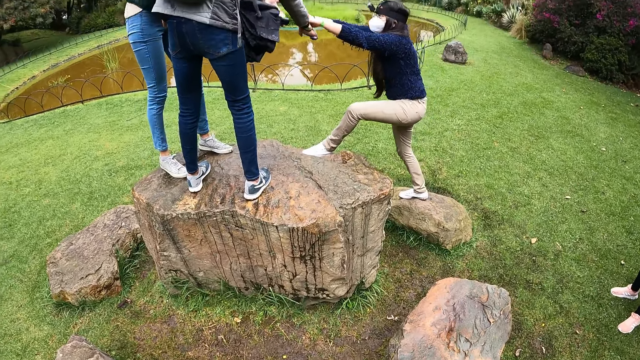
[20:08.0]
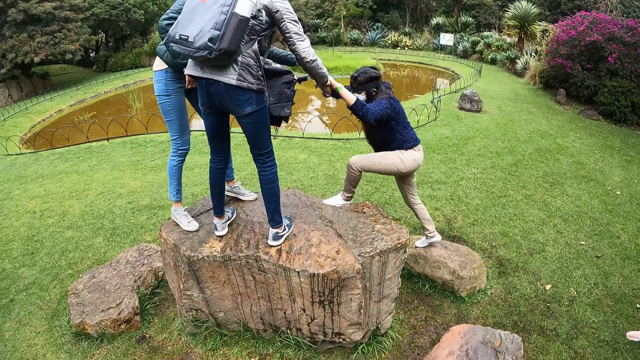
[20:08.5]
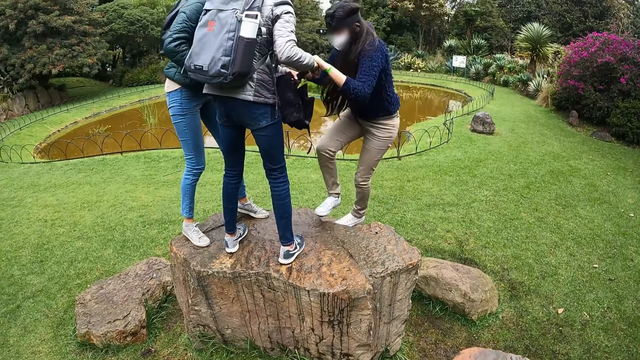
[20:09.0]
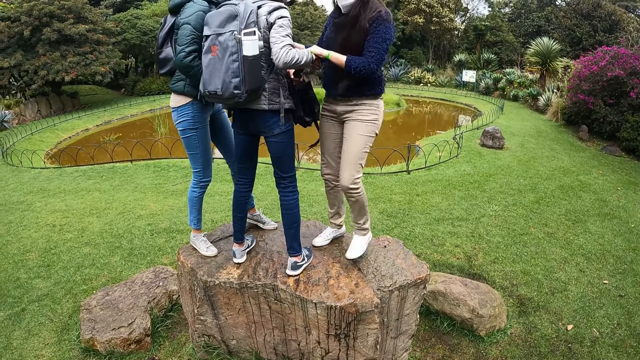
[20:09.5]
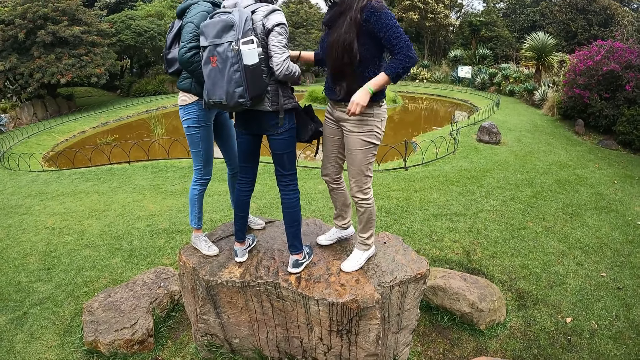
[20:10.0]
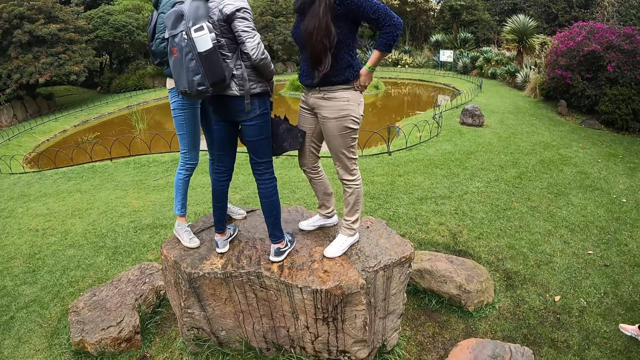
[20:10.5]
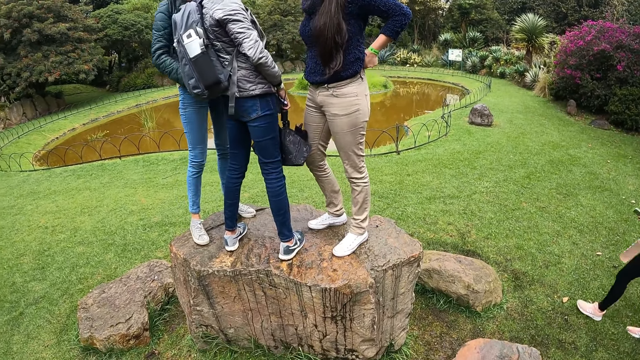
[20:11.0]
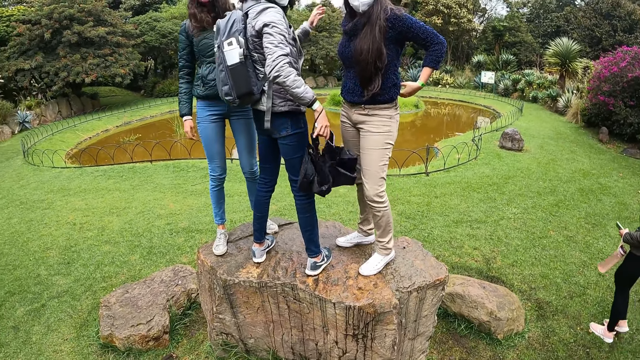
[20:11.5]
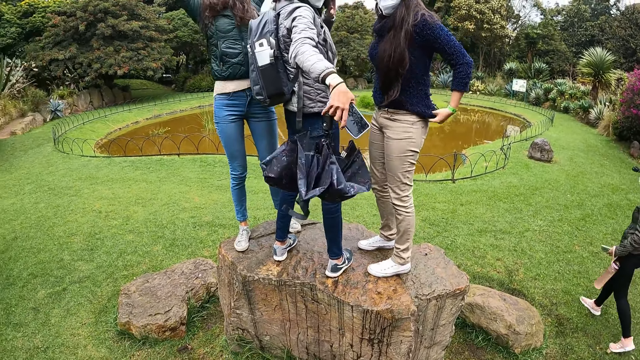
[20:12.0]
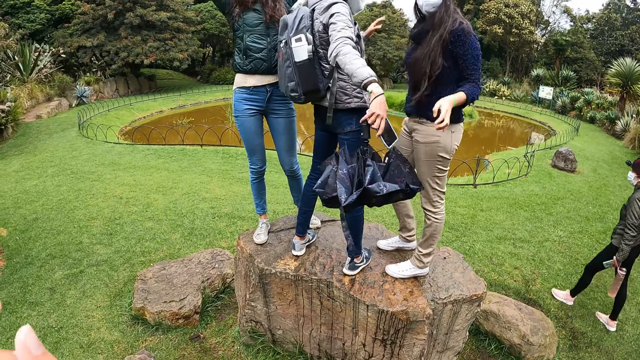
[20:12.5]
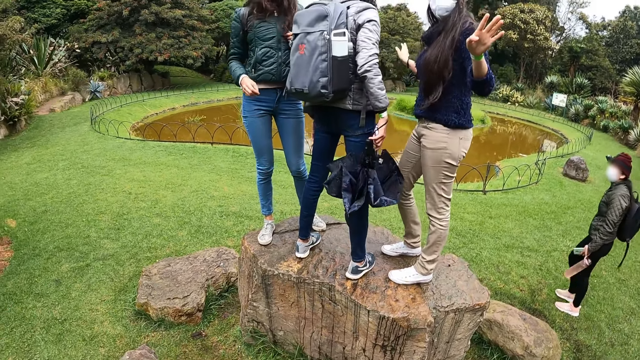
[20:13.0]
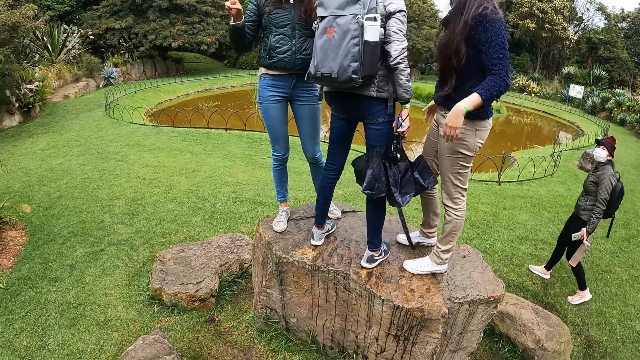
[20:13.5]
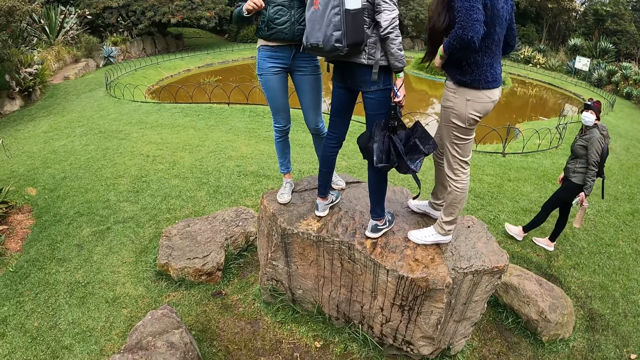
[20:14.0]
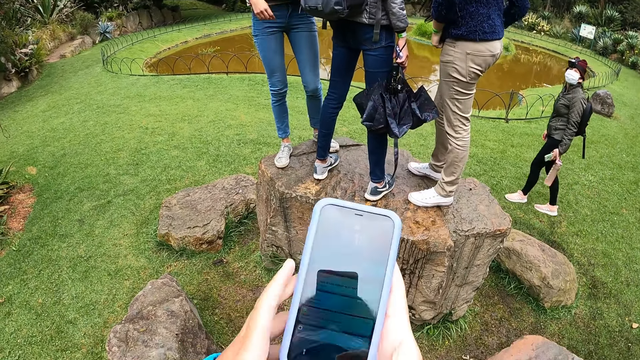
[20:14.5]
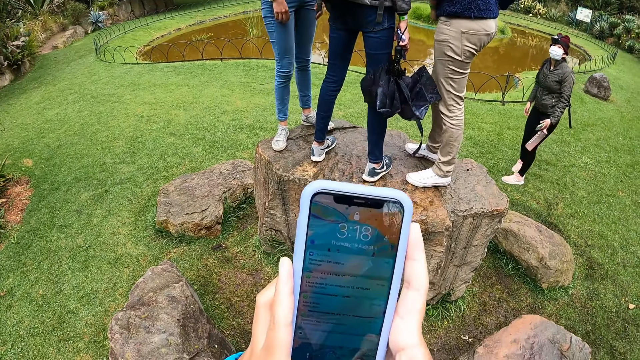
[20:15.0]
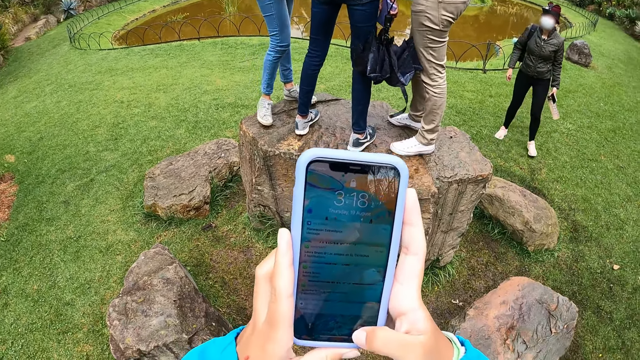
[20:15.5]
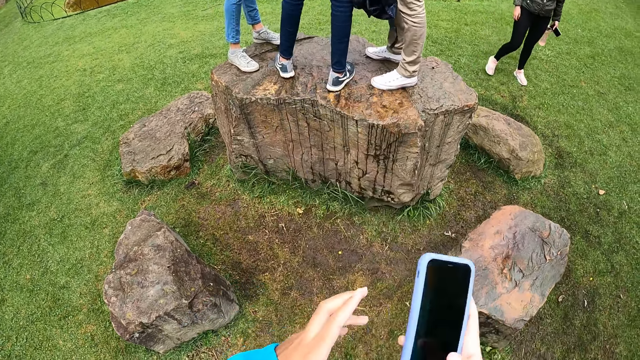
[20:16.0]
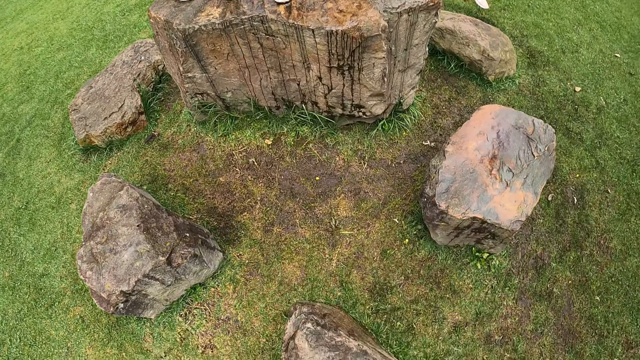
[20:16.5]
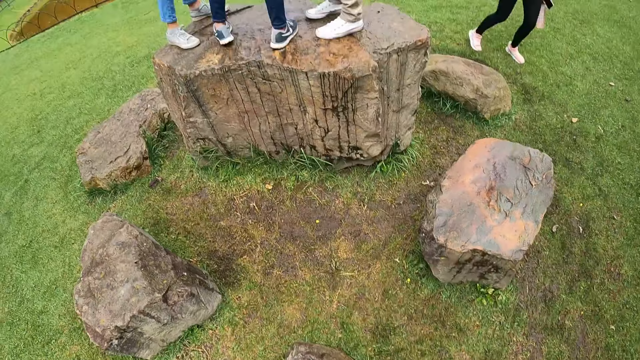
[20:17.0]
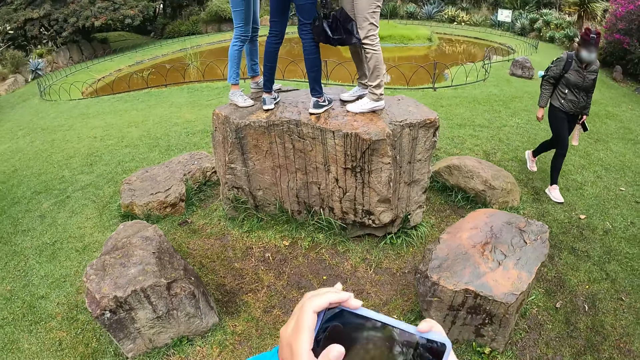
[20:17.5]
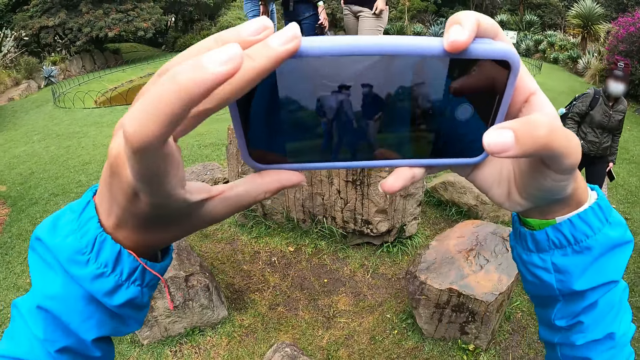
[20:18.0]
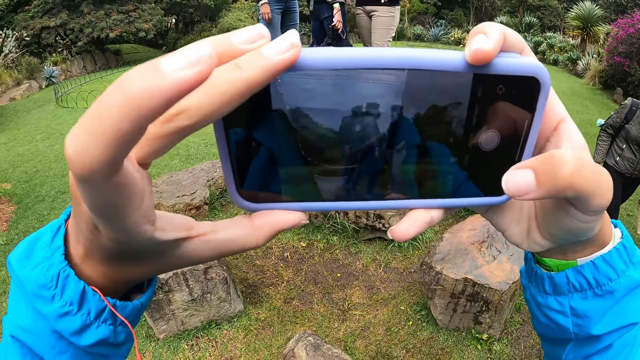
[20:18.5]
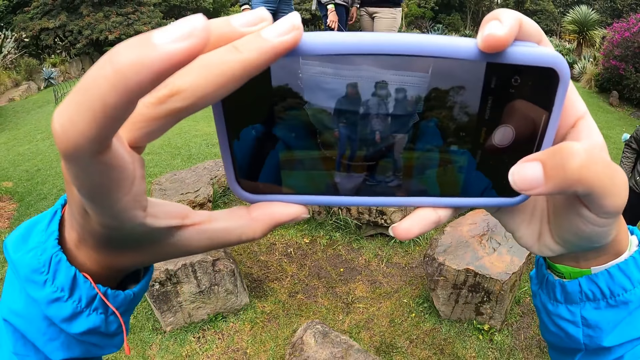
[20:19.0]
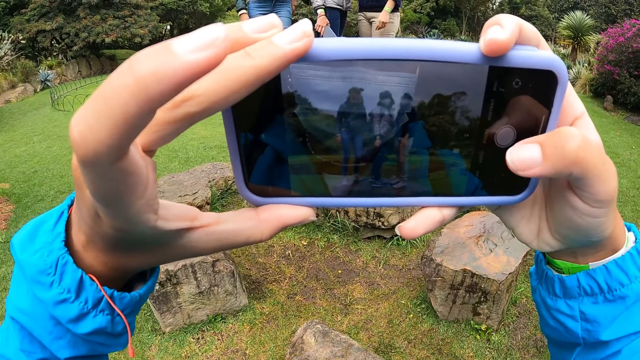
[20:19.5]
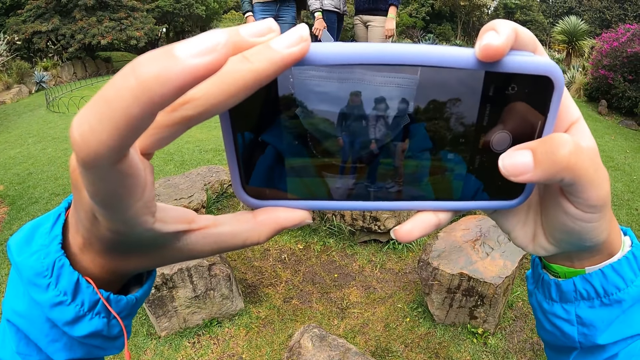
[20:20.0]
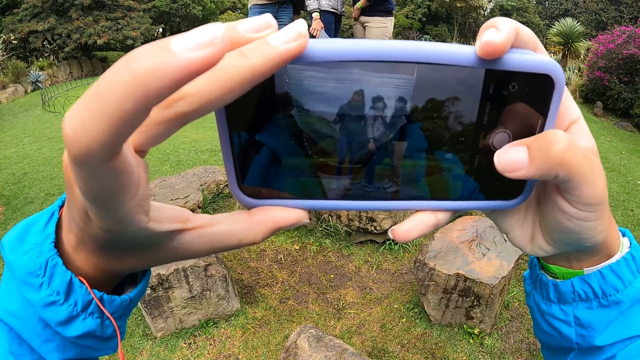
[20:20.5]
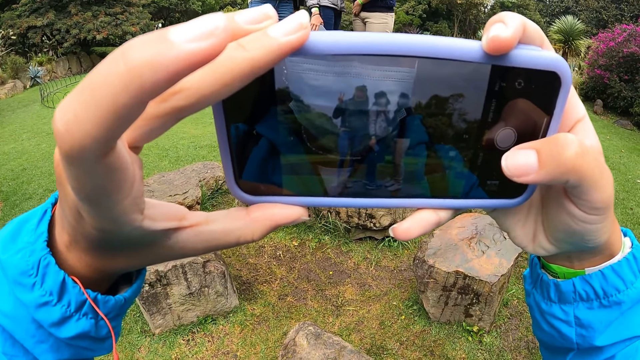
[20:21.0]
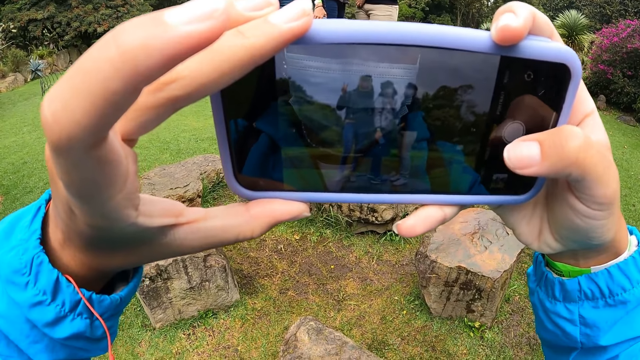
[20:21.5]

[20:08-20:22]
A woman pulls another woman's left hand with her right hand. A third woman pulls the second woman's right hand with her left hand. The second woman climbs on top of a wood with her legs. Another woman adjusts the trouser. Two more women move hands. The woman dances and adjusts the pullover. The camera wearer operates a phone with her hands. She snaps the three women with the phone. She moves the phone. She records video with the phone.

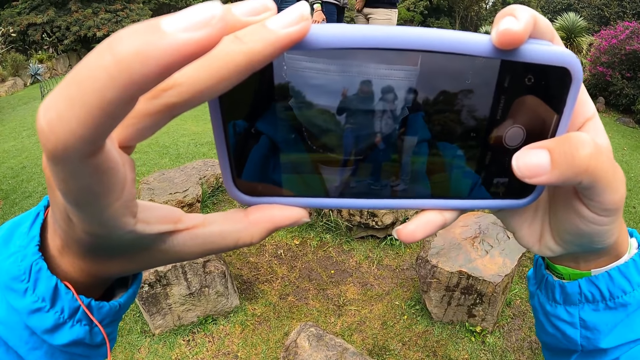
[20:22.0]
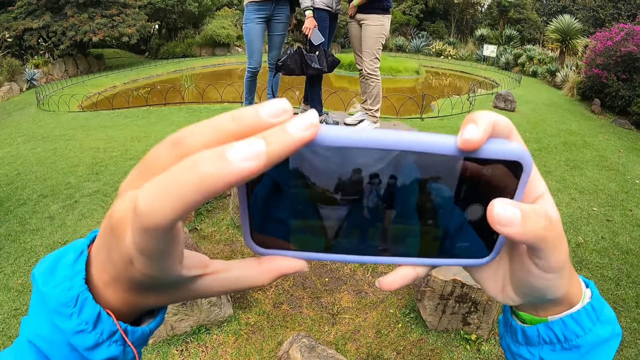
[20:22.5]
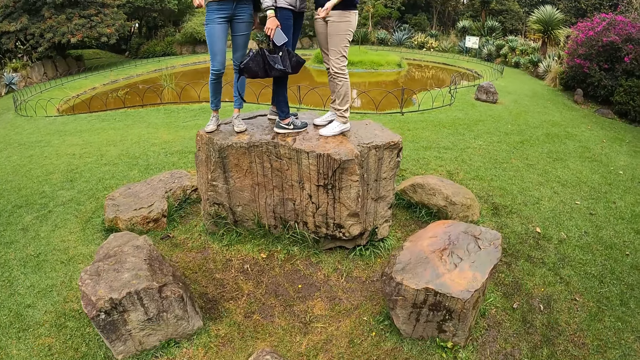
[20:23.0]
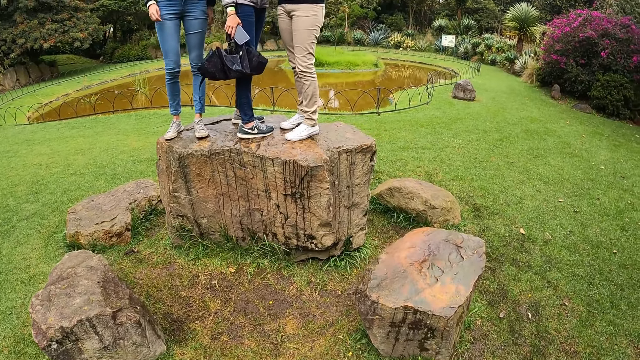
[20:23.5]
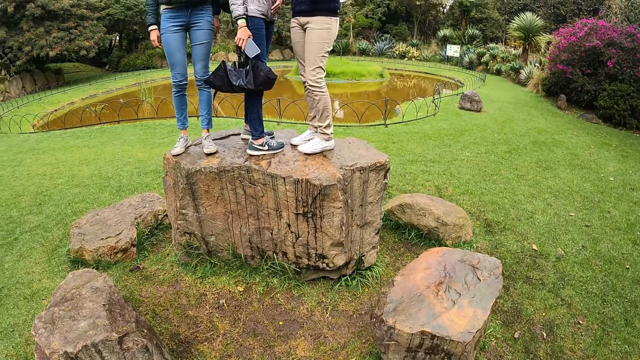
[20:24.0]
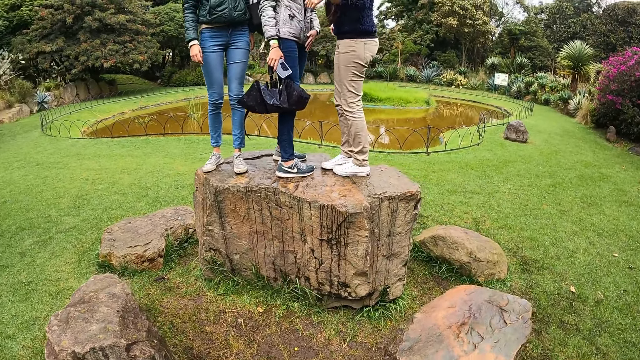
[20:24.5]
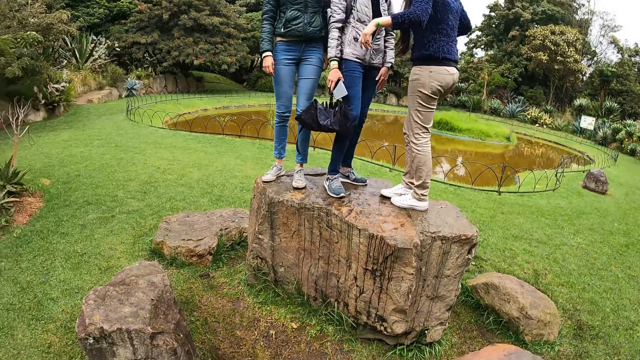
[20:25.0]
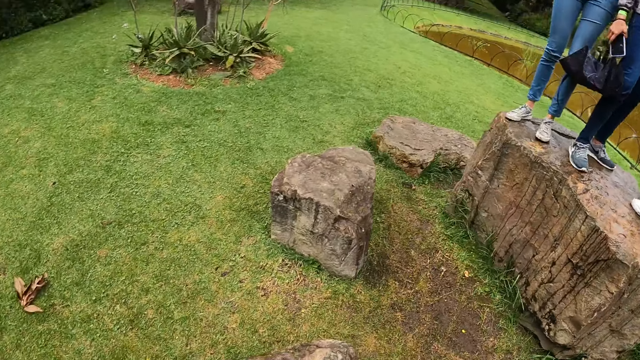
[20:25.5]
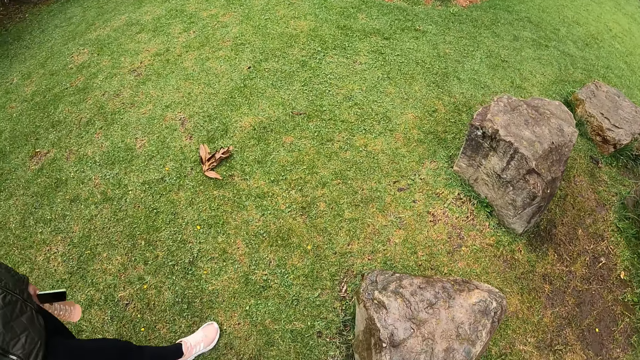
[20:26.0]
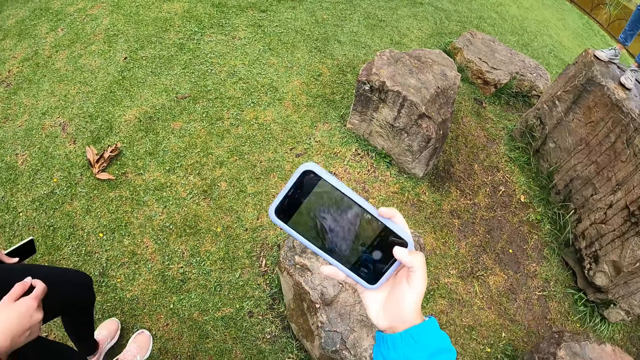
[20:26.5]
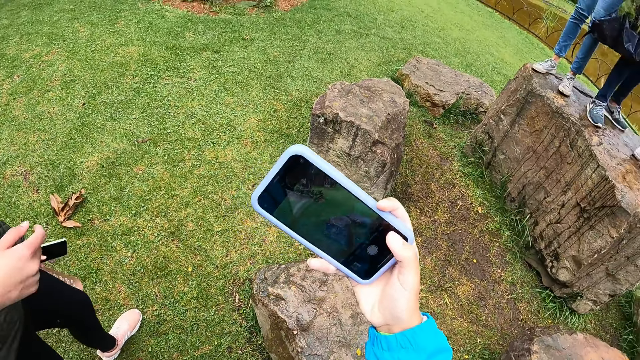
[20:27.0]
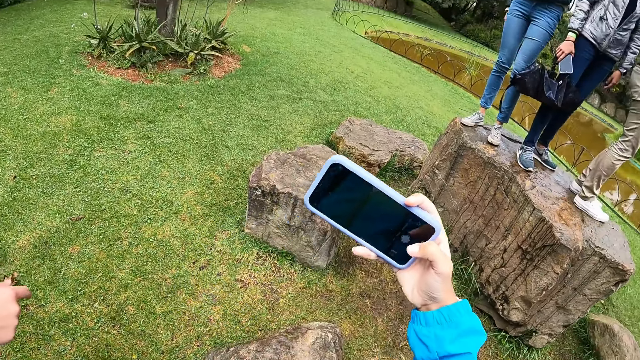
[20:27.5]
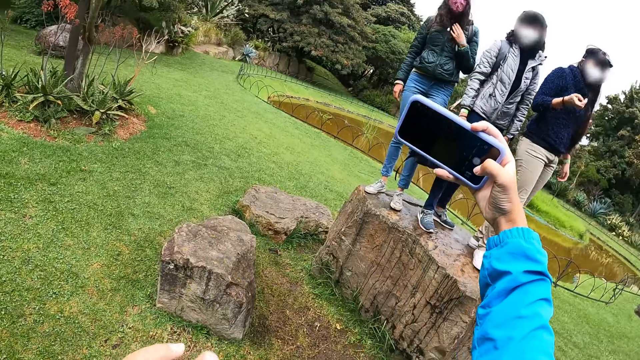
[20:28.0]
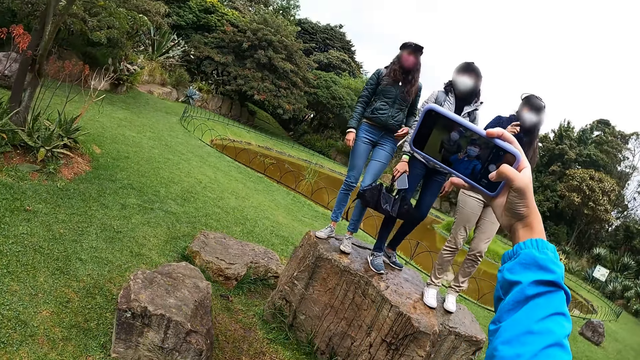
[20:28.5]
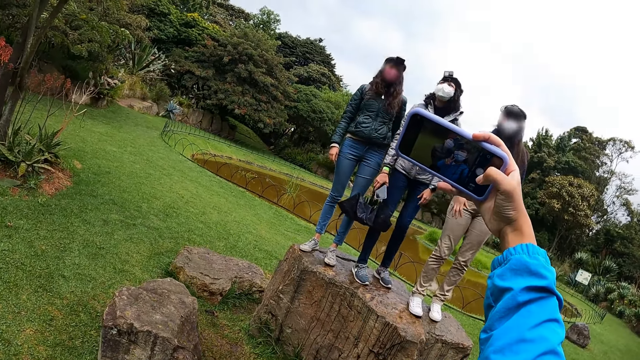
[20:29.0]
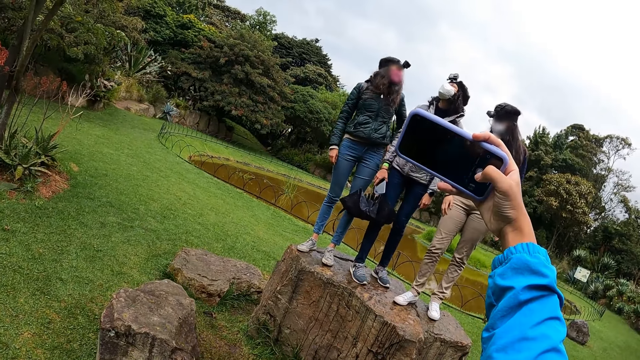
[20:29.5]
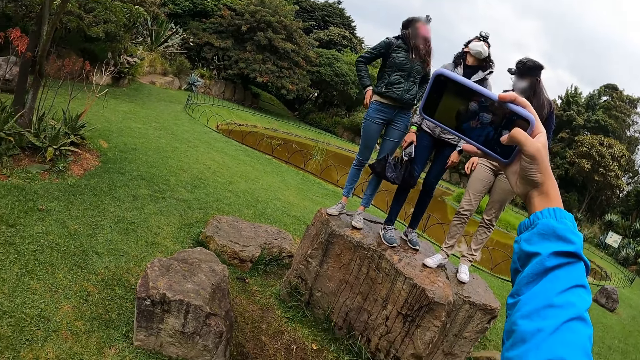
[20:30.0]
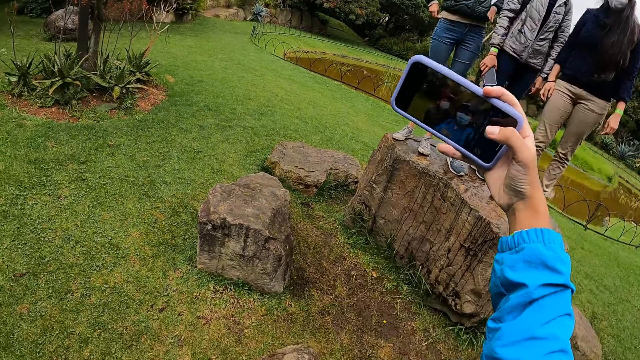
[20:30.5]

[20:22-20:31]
The camera wearer drops the phone. They look around. They record video.
